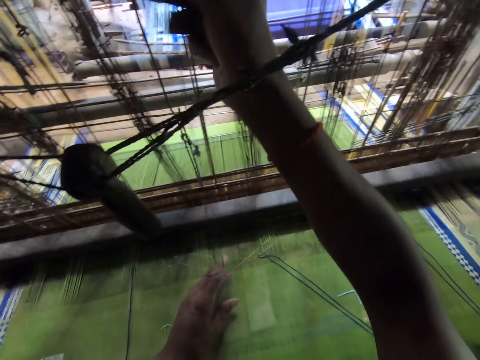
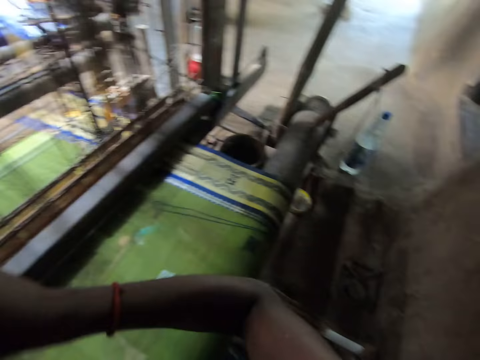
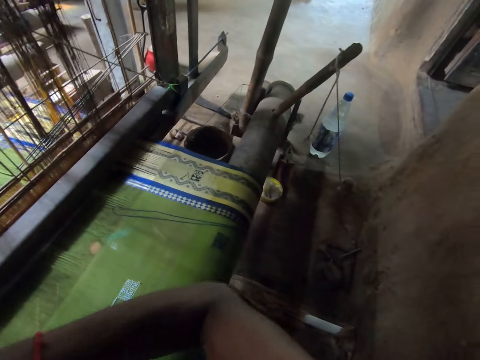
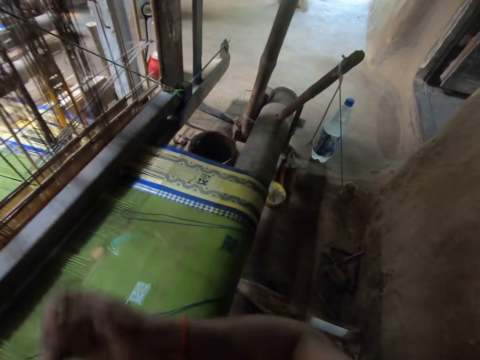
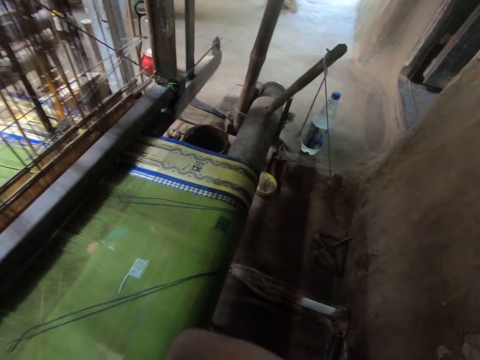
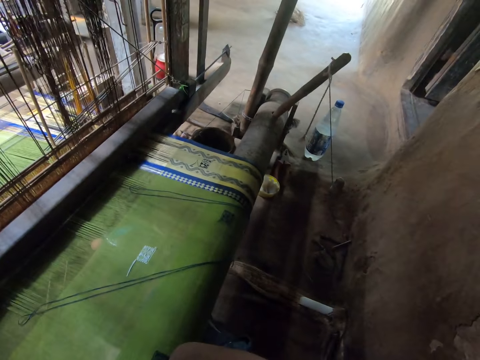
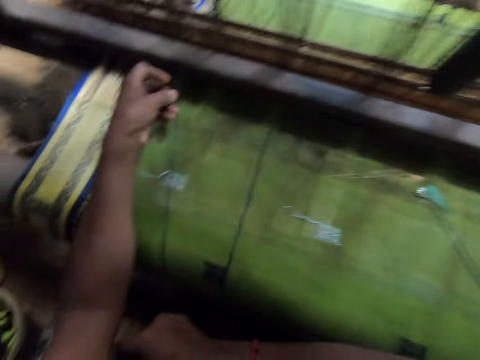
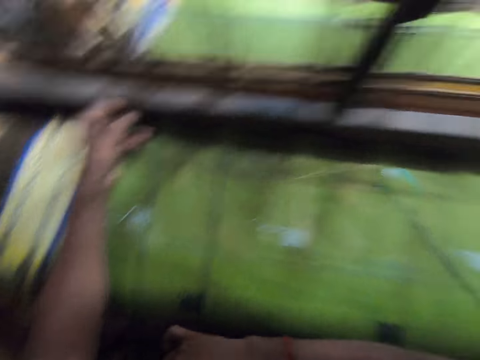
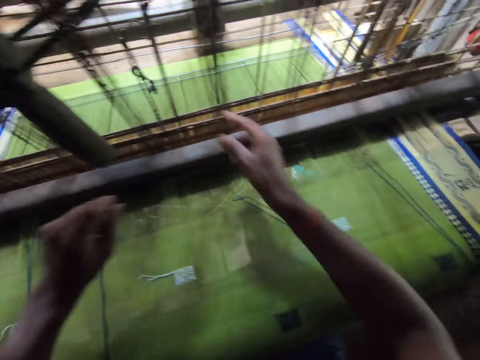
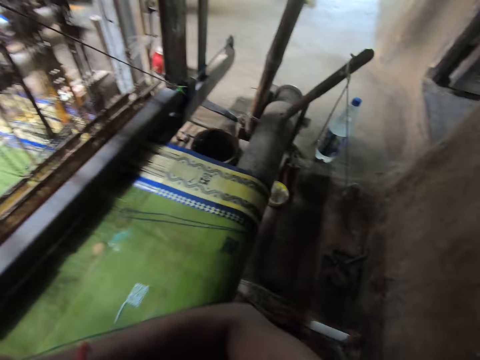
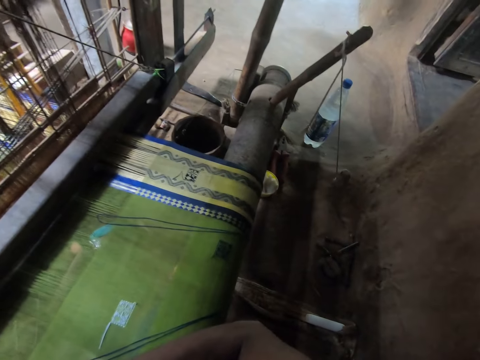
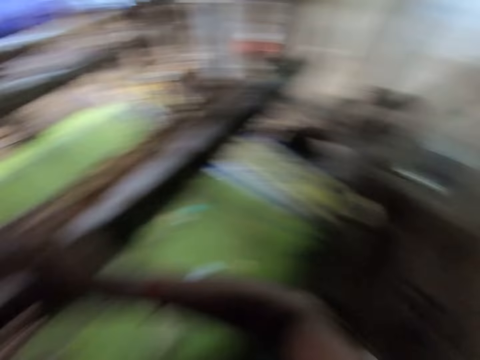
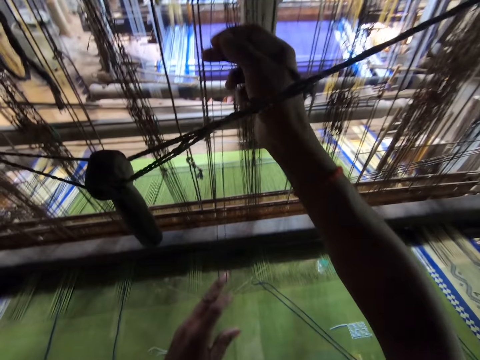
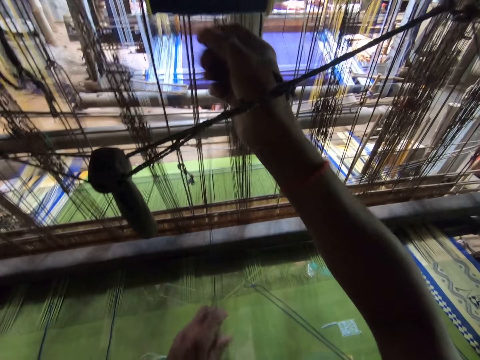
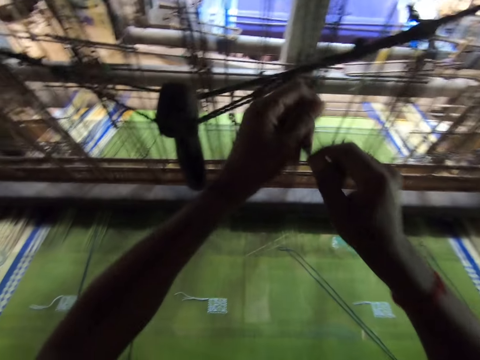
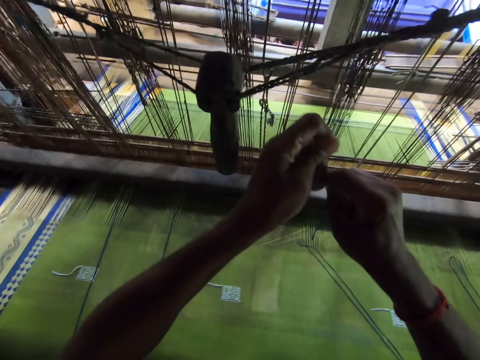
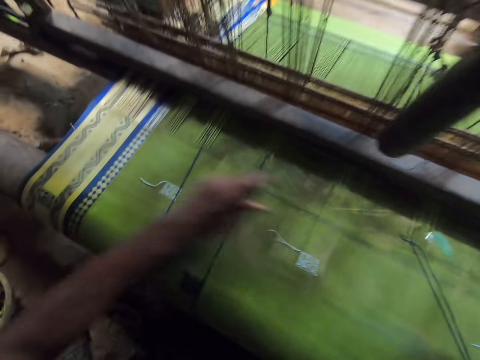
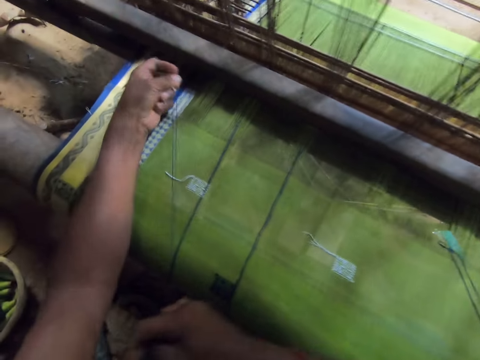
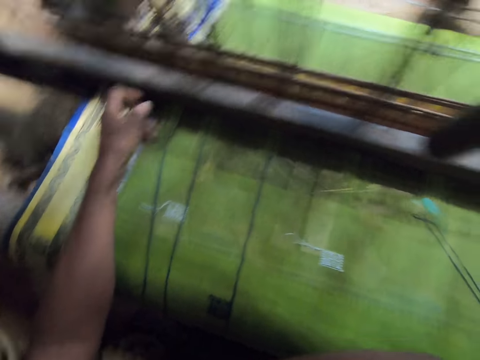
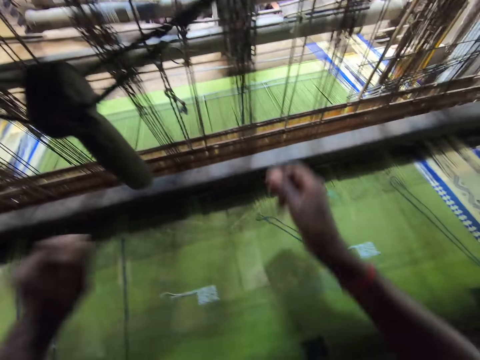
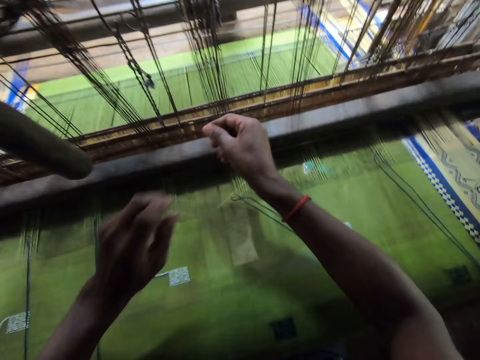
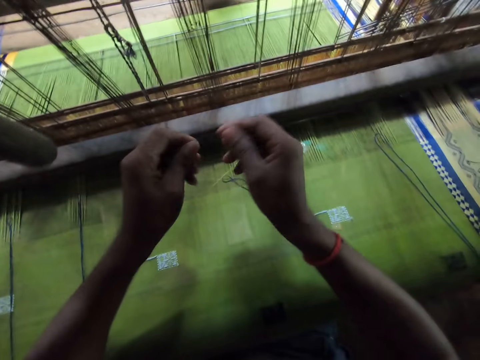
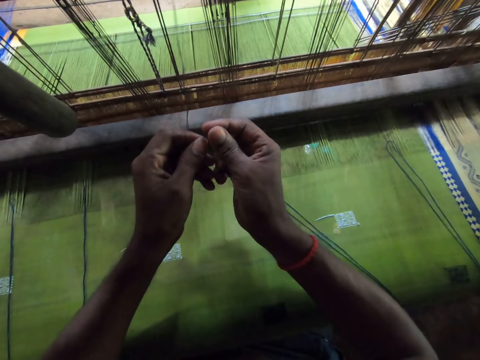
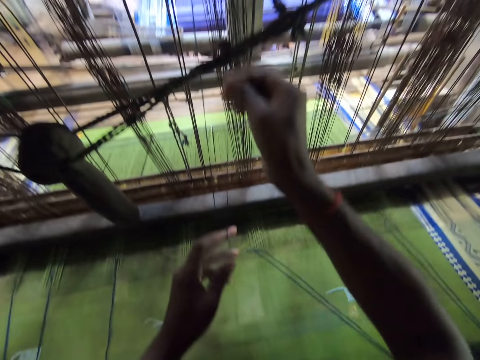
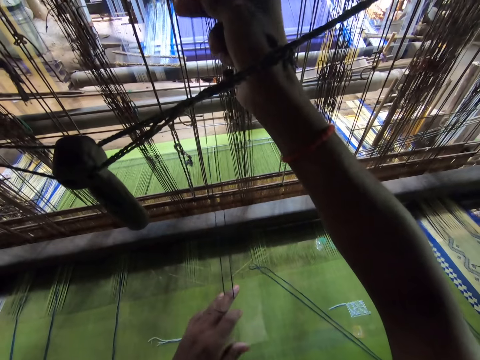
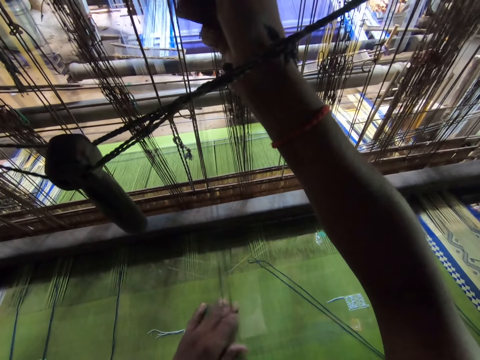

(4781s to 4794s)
The camera wearer looks around. He drops the thread in his hands on the mat on the mat weaving machine. He holds a thread on the mat weaving machine with his right hand. He folds the thread in his right hand around his left hand. He pulls strings. He cuts the thread with both hands. He drops the thread in his hands on the mat on the mat weaving machine. He holds a thread on the mat weaving machine with his right hand. He folds the thread in his right hand around his left hand. He pulls a string.

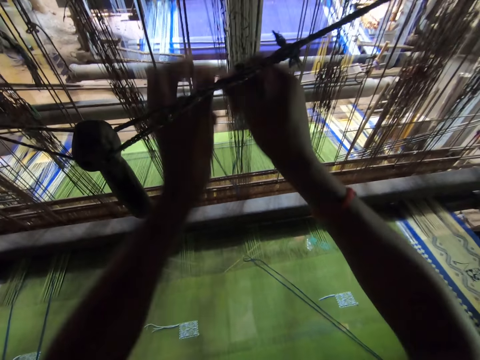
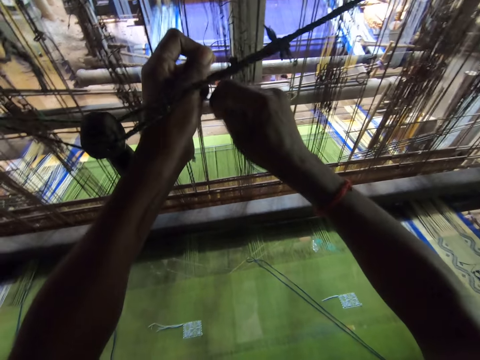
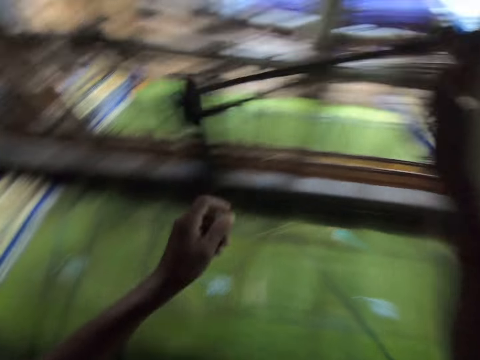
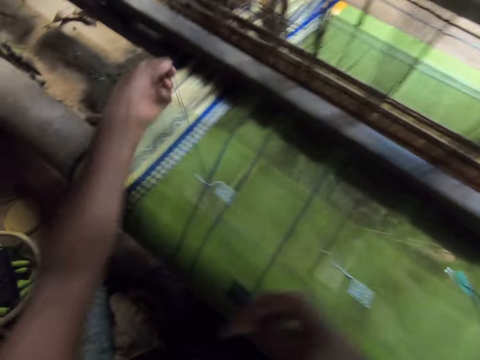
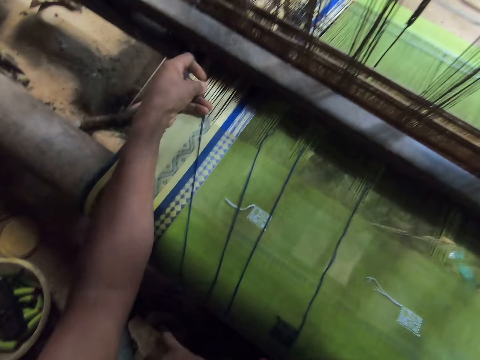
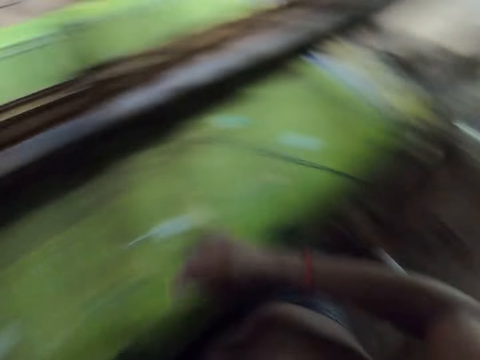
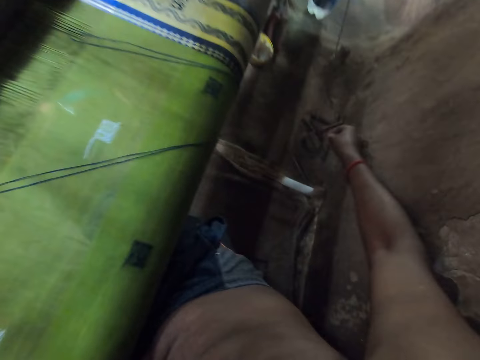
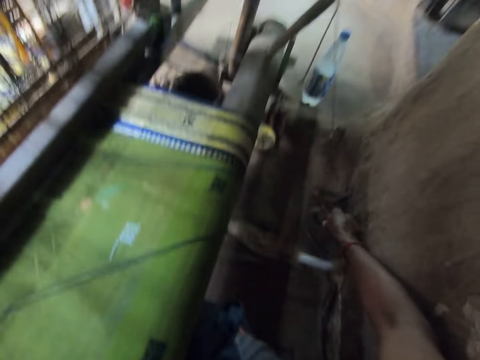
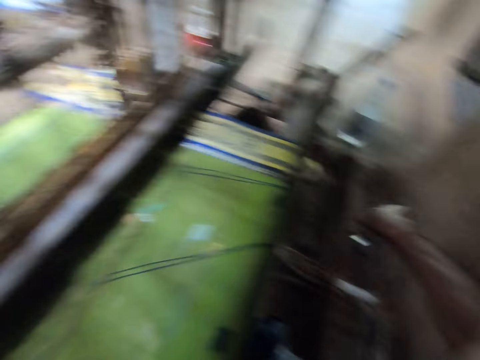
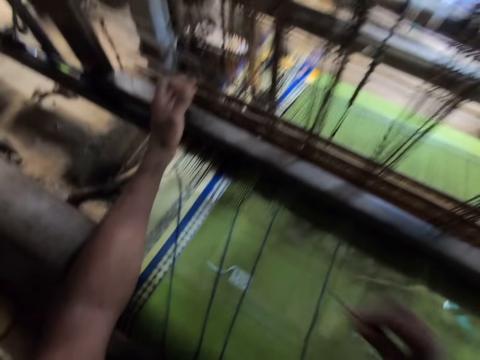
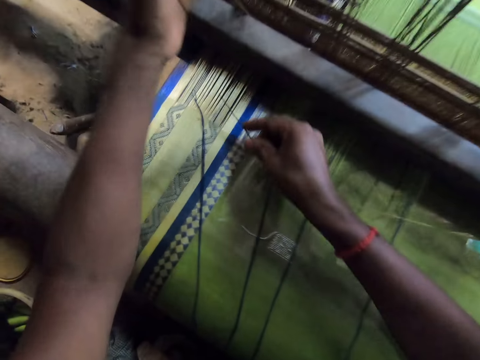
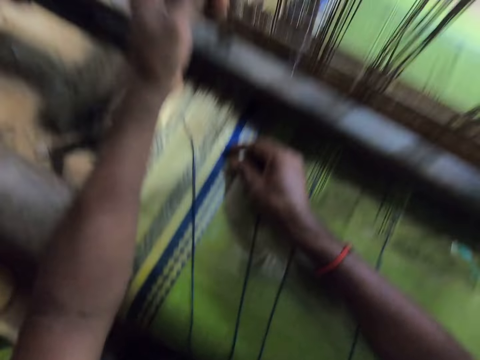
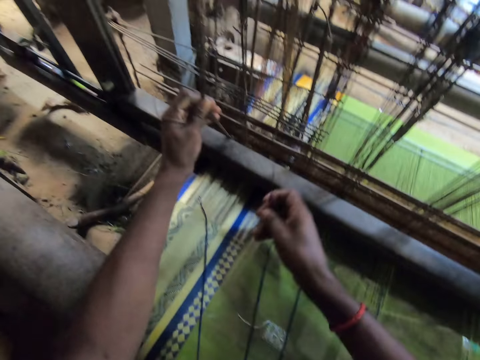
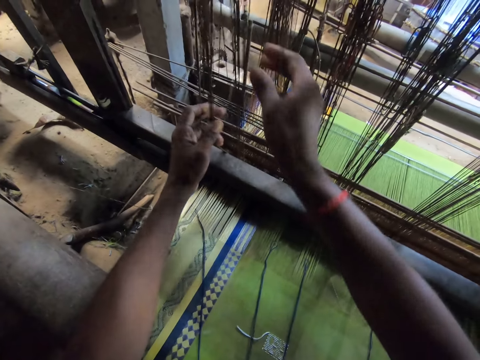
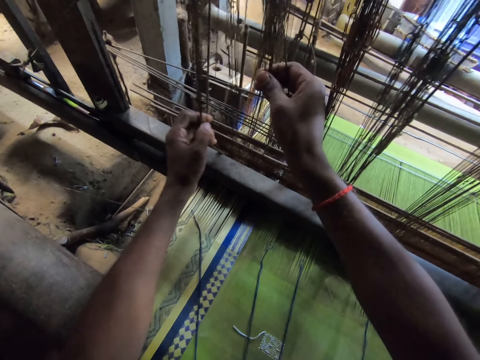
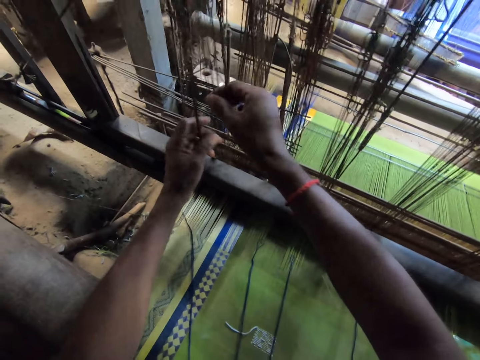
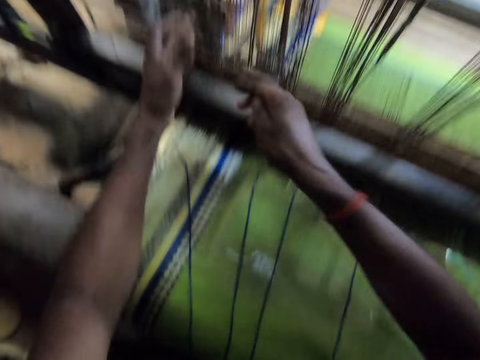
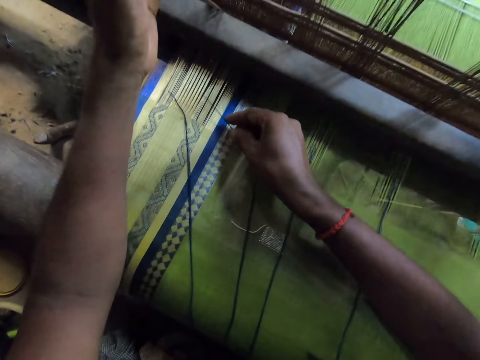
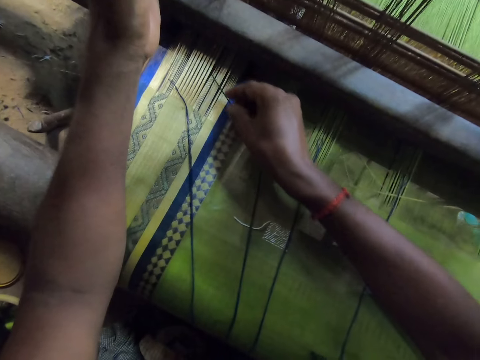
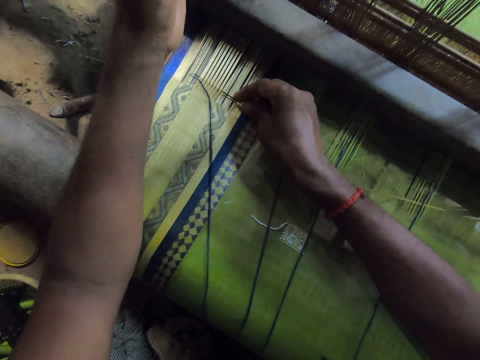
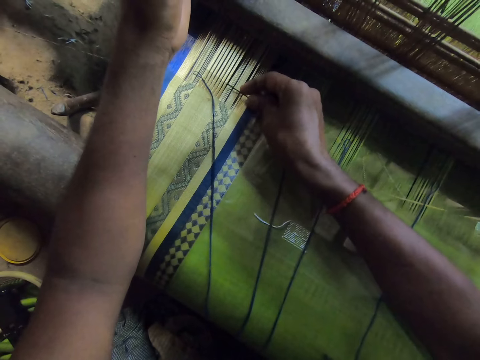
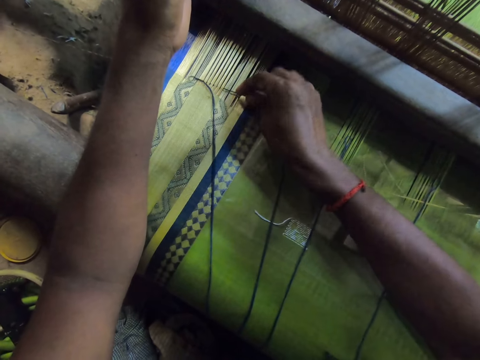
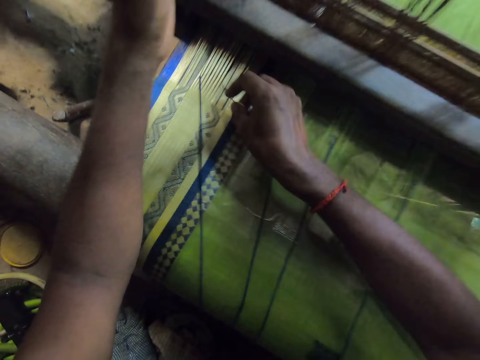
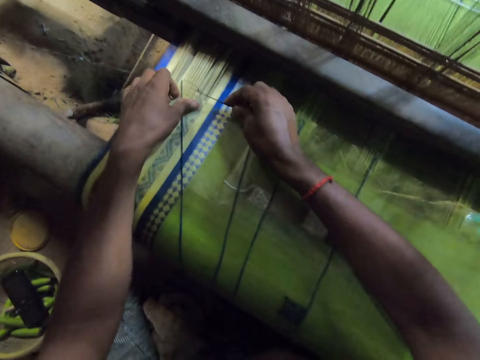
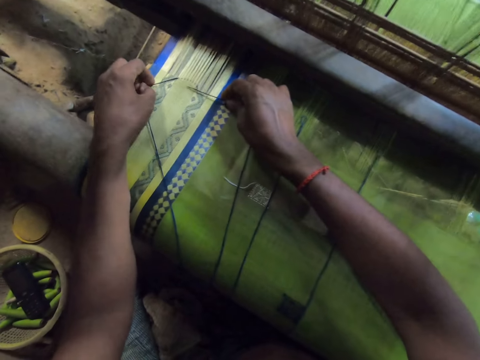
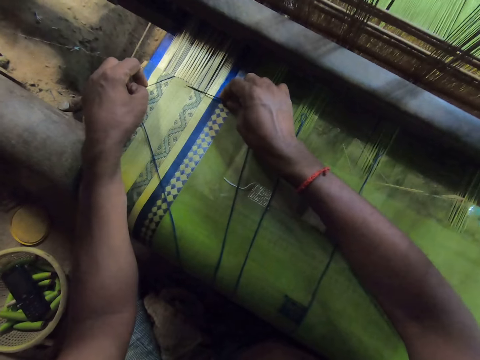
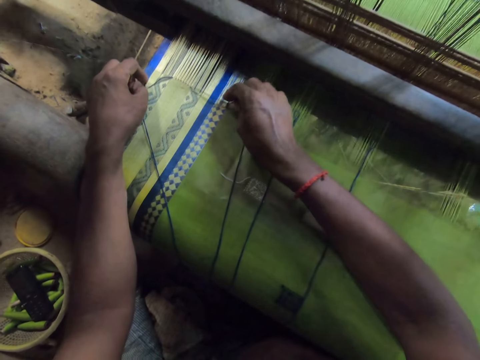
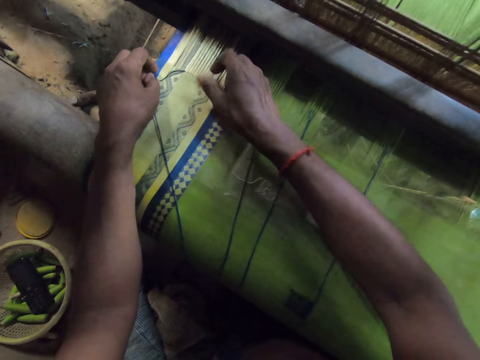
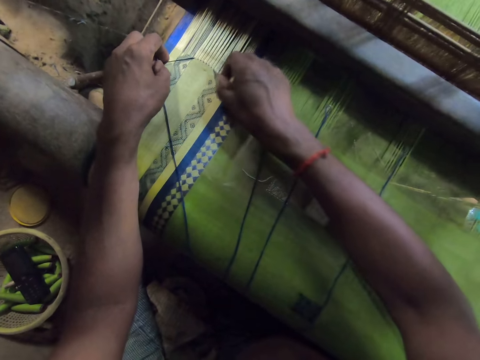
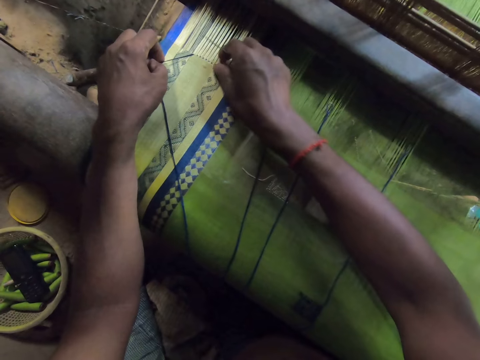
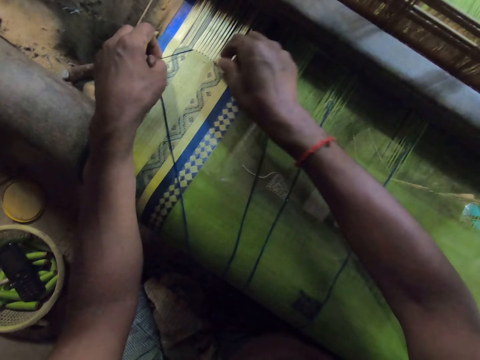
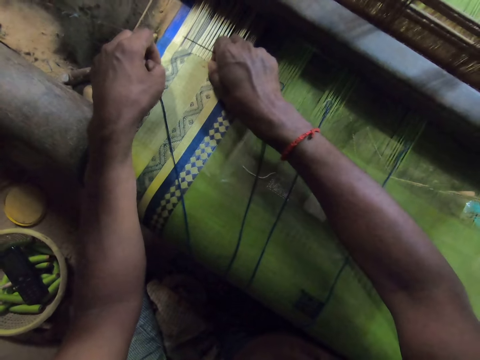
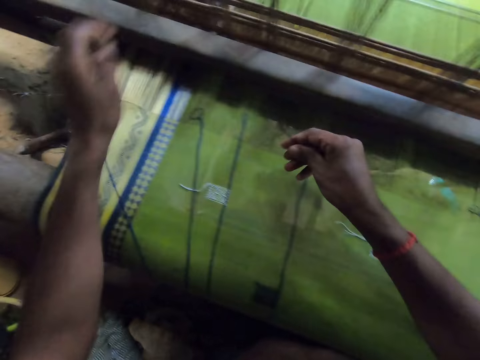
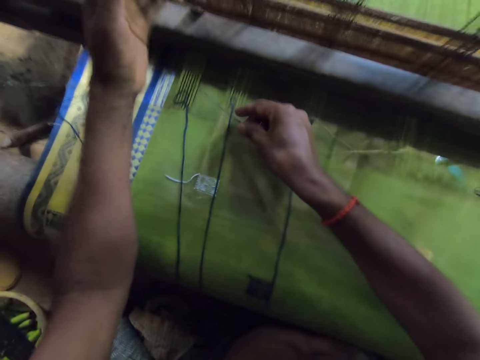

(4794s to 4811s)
The camera wearer cuts the thread with both hands. He drops the thread in his hands on the mat on the mat weaving machine. He picks up the needle on the floor with his right hand. He holds some ropes on the mat weaving machine with his left hand. He holds some ropes on the mat weaving machine with his right hand. He holds the thread on the mat with the needle in his right hand. He inserts the needle through the cloth. He holds the thread on the mat with his left hand. He pulls the thread on the mat with his right hand. He pushes strings through the cloth on the textile machine.
